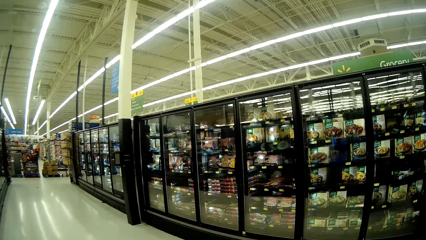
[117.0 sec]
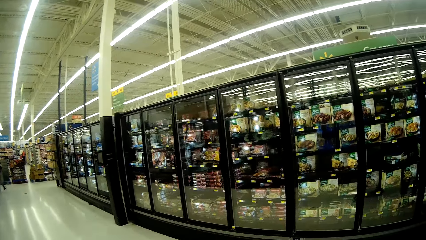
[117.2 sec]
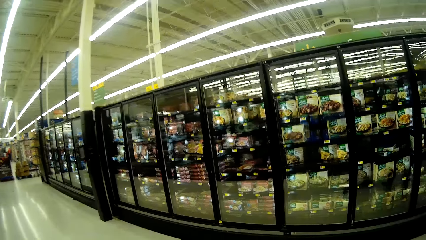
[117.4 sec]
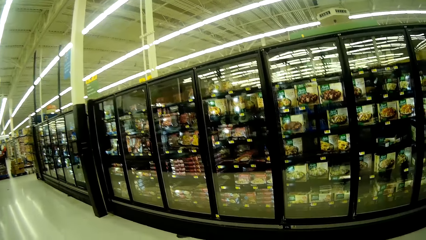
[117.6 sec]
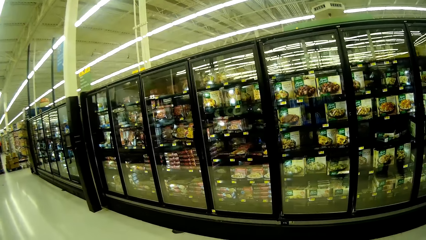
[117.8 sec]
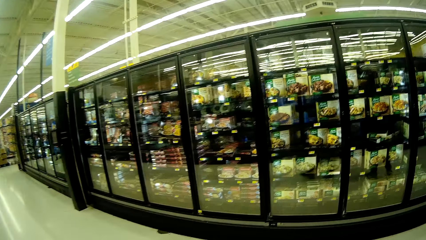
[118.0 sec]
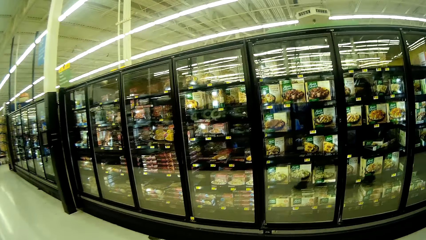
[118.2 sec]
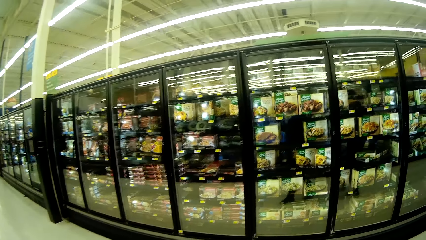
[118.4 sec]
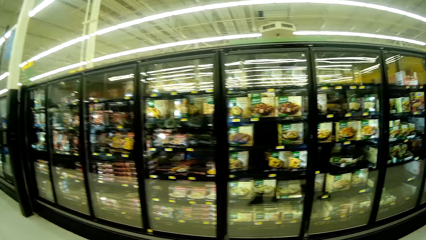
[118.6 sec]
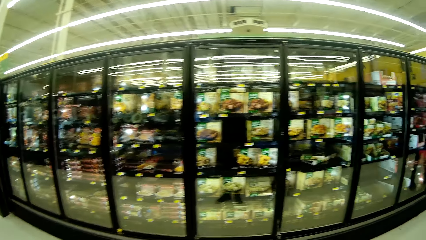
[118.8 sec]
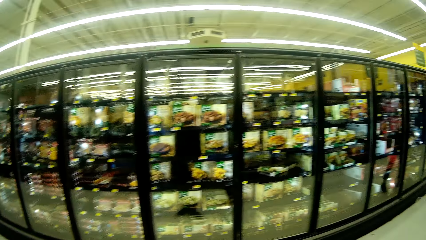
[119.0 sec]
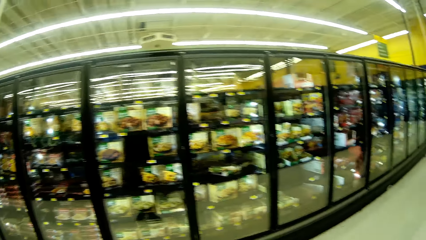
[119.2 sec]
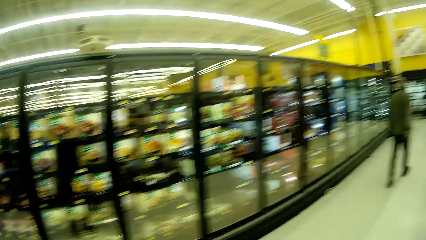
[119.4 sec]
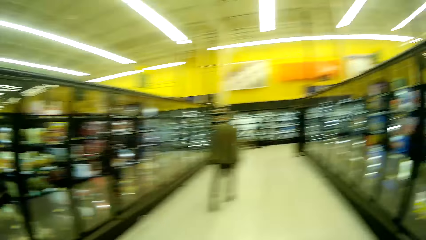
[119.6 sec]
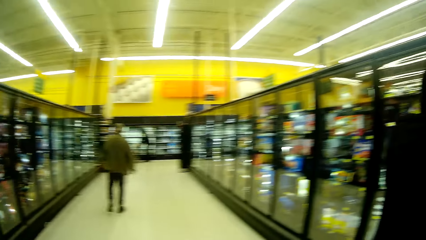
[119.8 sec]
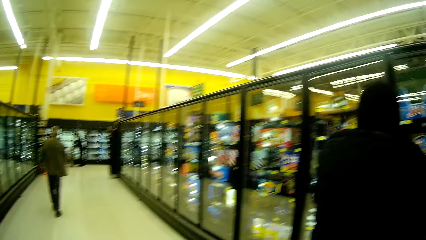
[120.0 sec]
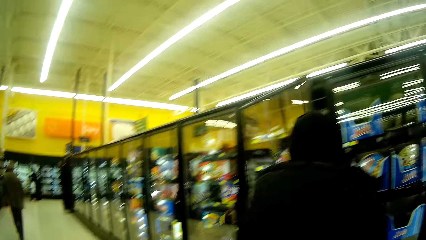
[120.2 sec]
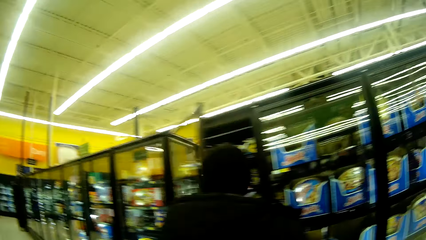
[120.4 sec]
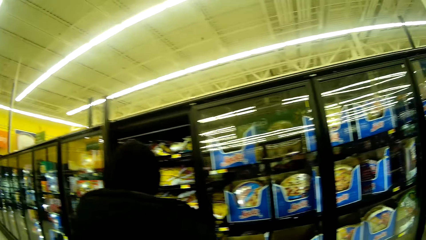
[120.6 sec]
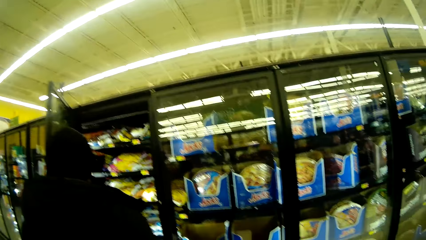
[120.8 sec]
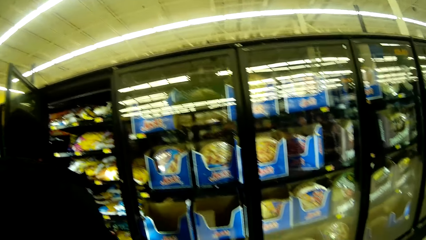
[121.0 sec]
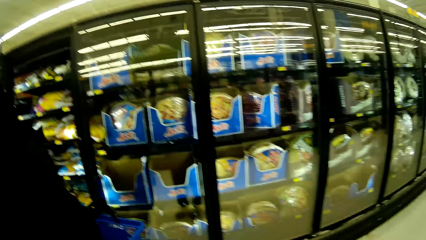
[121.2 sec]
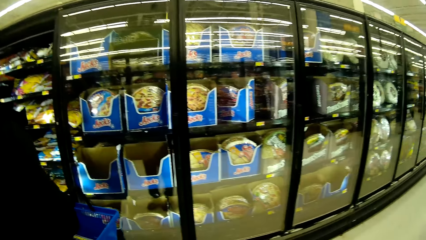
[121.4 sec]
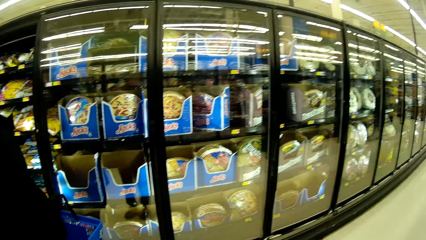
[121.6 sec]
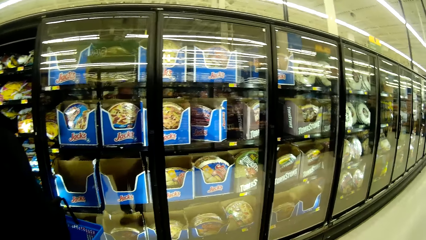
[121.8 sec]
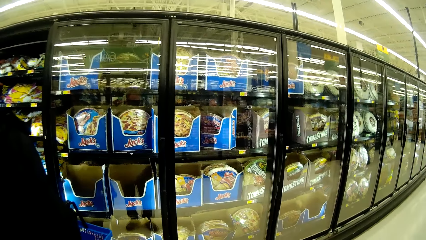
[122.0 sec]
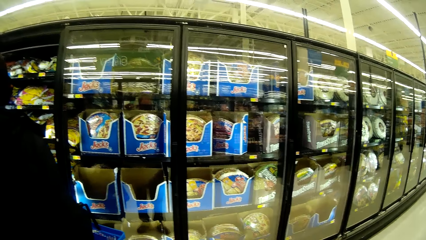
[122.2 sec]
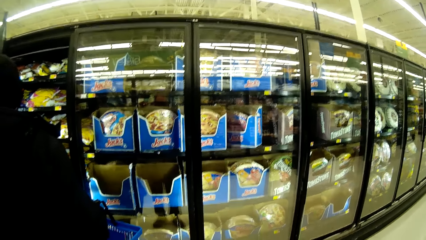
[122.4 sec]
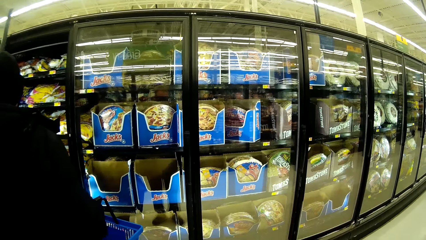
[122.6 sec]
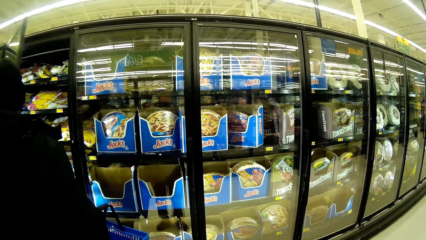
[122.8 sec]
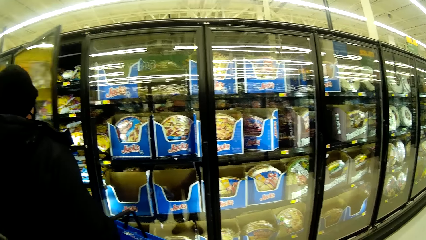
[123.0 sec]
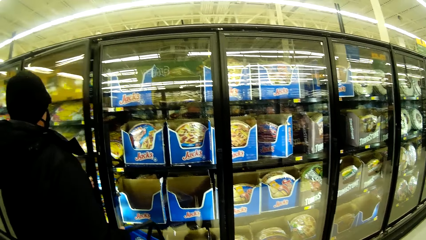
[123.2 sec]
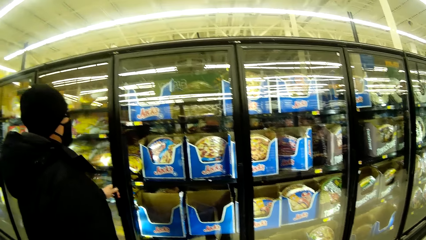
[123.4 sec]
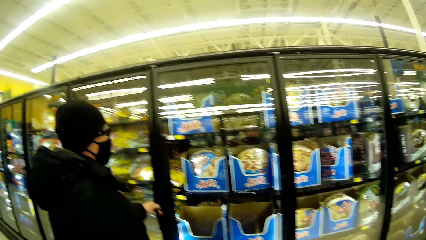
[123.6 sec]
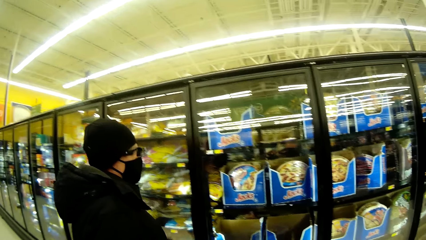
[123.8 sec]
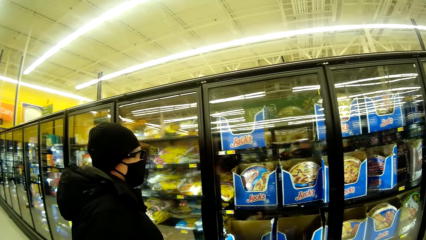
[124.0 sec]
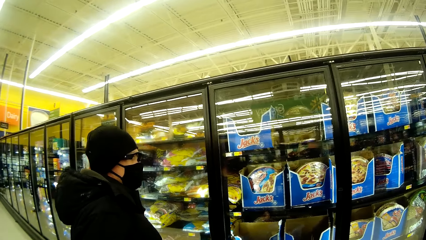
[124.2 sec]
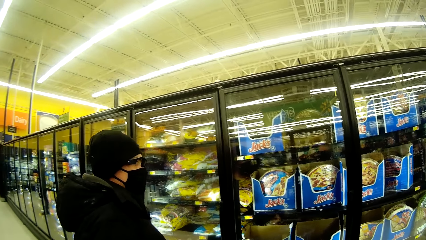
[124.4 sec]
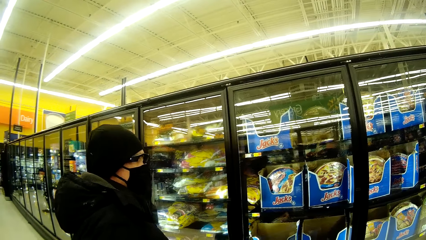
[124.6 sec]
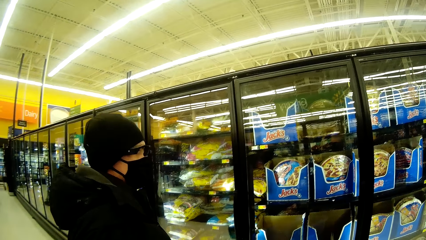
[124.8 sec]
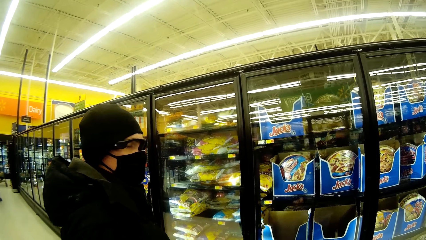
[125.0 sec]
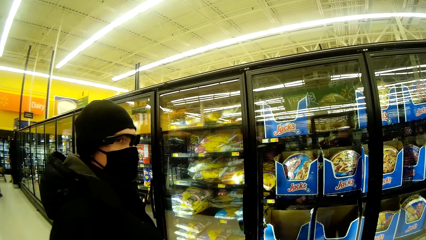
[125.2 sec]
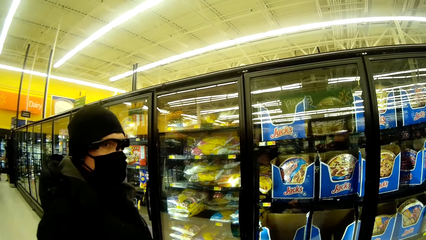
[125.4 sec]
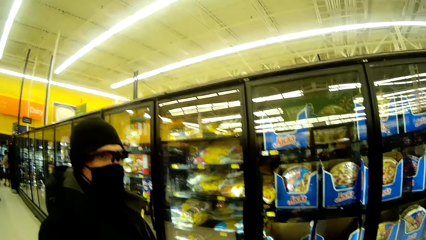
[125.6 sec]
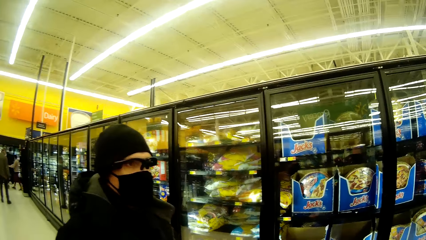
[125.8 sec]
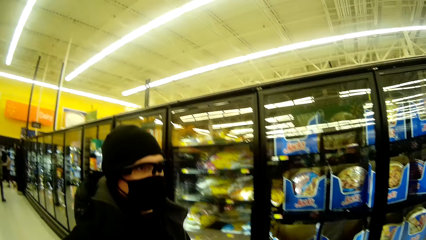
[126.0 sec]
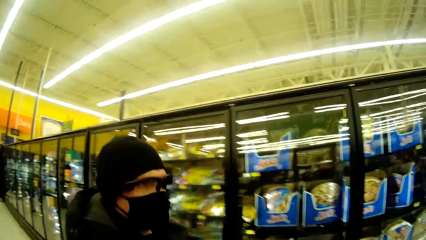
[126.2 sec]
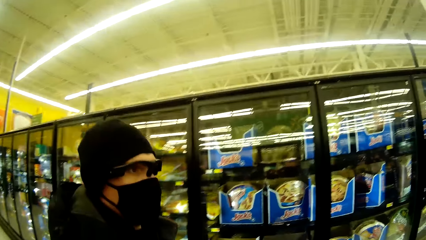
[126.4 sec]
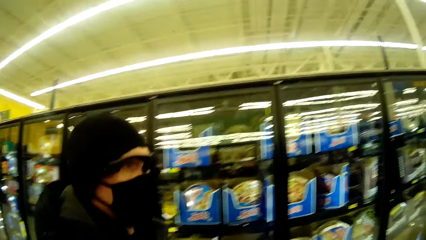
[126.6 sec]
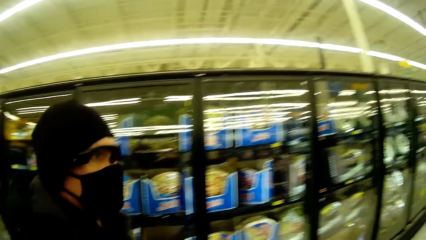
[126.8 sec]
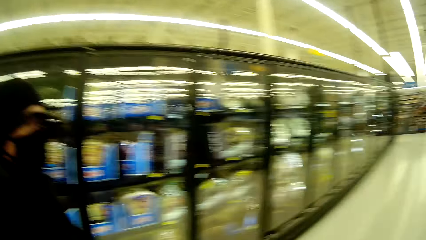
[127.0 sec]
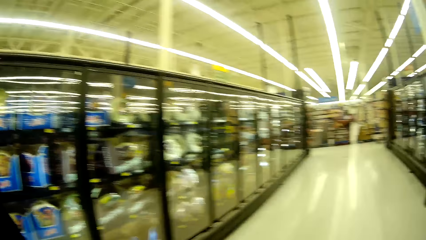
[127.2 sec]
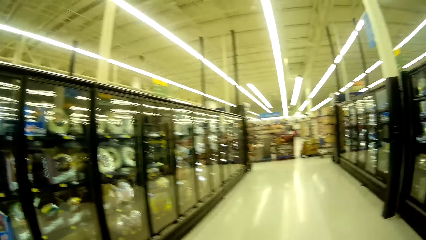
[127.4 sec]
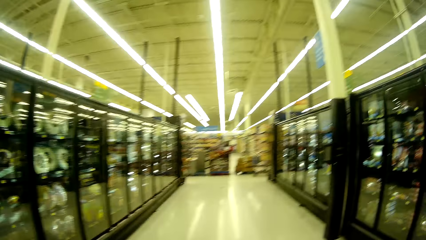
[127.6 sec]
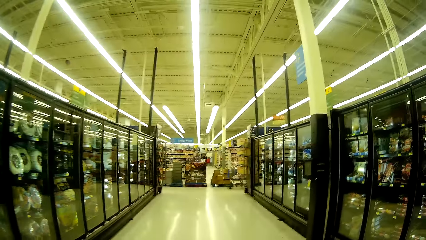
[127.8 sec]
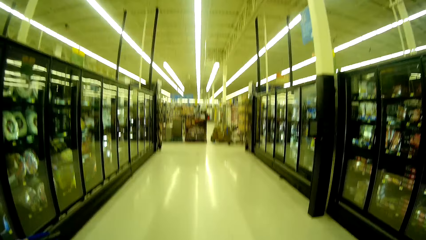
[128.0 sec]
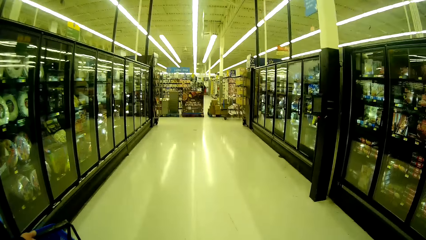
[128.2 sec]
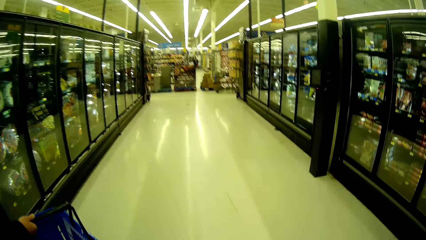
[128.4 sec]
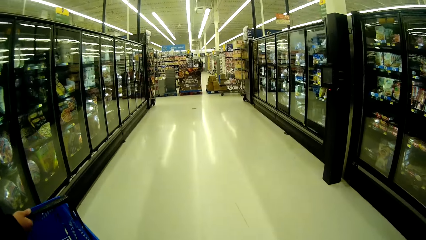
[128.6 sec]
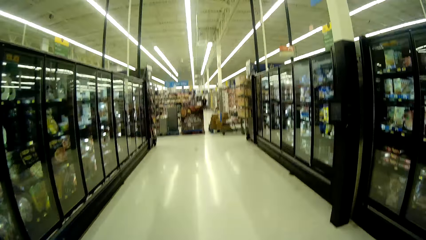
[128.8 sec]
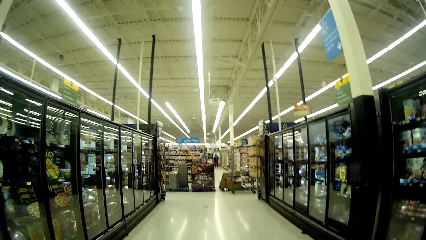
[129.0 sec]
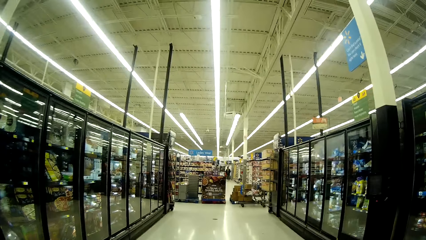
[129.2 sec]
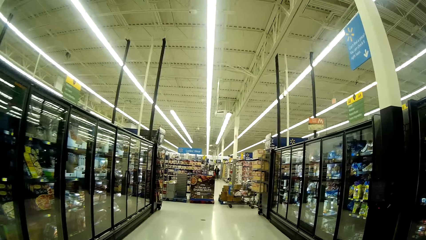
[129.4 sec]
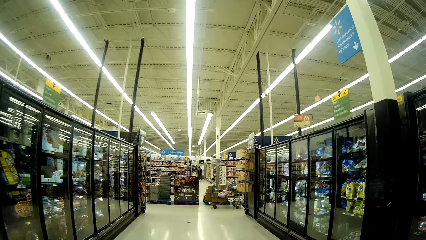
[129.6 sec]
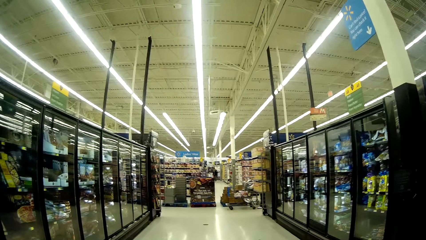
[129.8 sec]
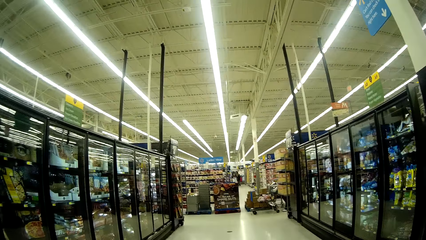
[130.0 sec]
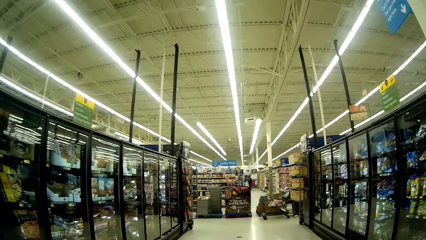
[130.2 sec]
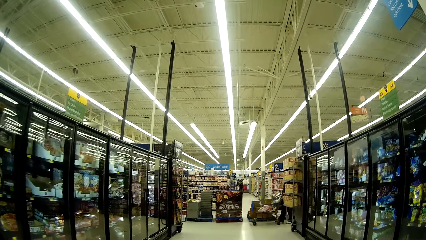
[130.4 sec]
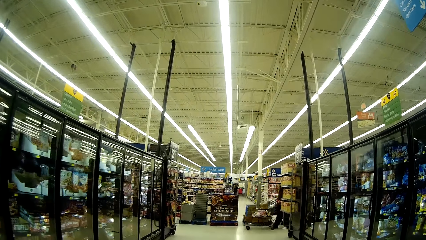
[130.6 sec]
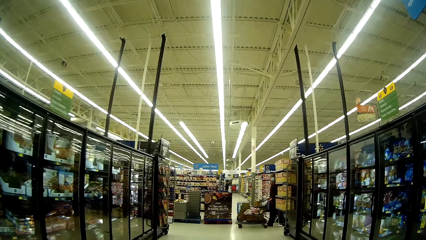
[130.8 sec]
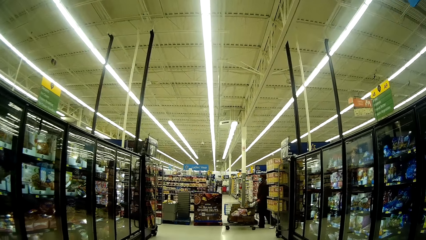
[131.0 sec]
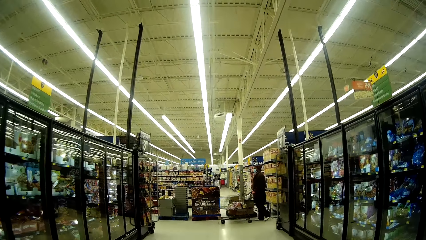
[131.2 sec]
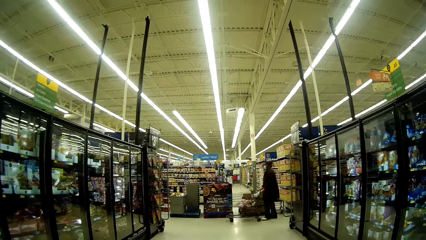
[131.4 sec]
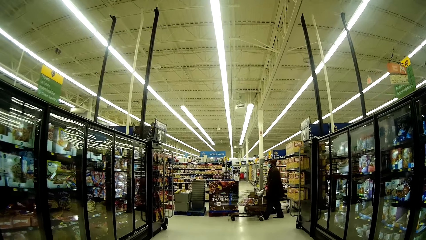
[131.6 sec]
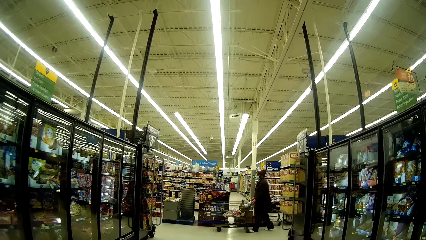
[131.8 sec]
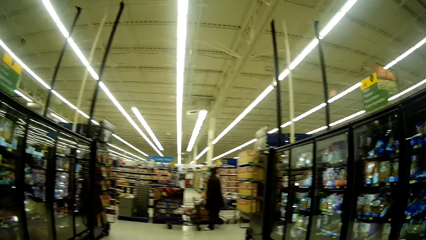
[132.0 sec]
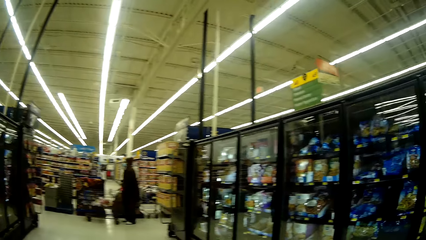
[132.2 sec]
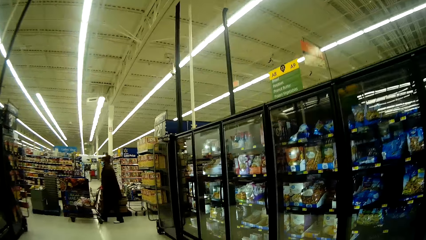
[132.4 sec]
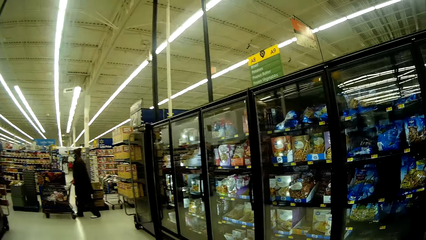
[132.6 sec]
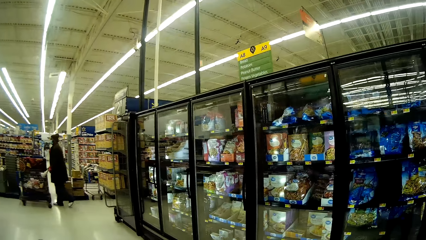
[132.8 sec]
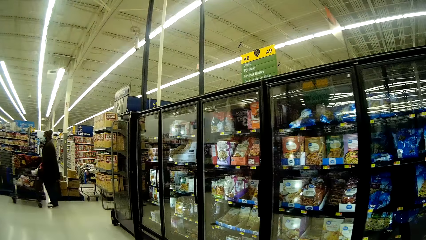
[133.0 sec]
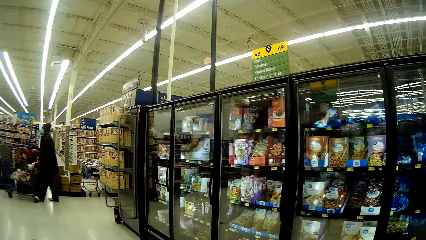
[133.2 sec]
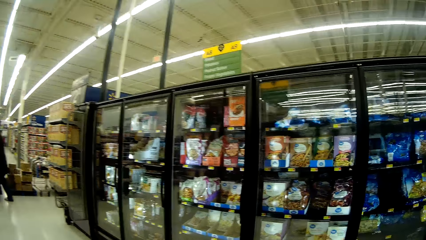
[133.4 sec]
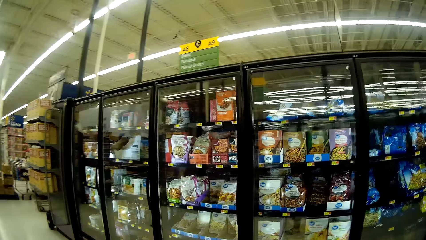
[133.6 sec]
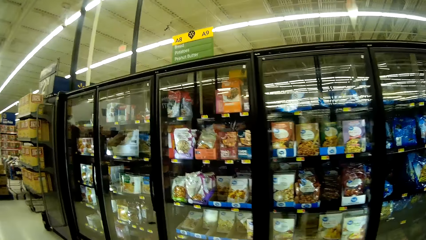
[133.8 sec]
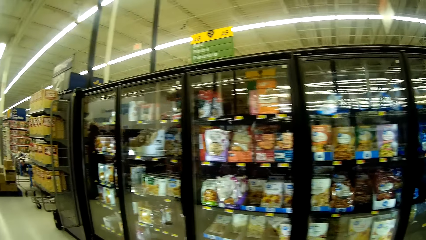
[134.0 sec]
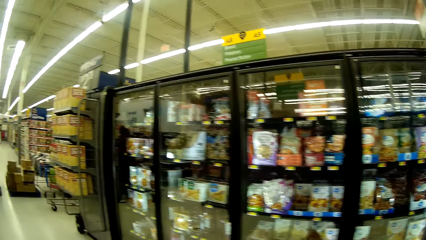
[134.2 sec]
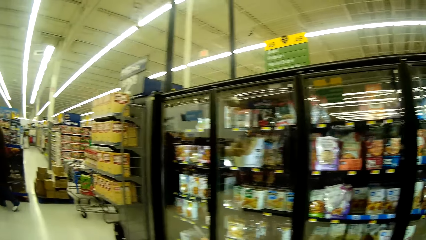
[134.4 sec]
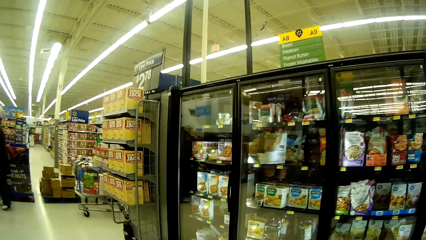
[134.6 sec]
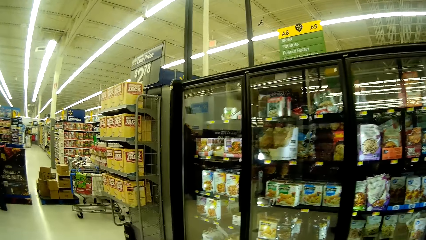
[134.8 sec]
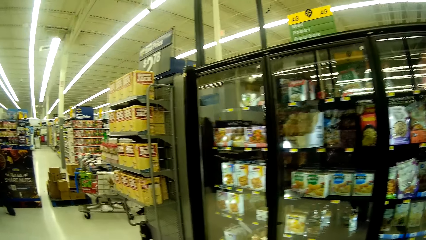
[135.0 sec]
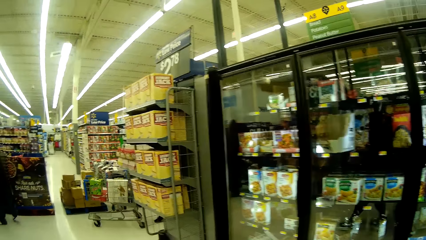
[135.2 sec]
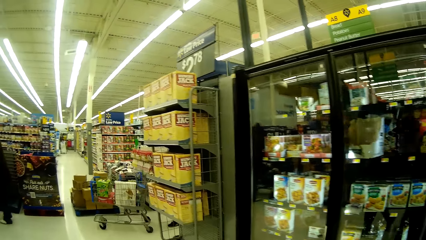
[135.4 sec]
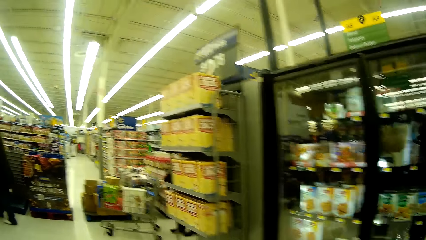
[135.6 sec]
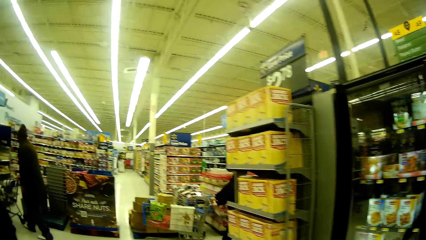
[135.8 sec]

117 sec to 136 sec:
The camera wearer turns around the supermarket. A man opens the fridge door, picks something from the fridge, closes the fridge door, and converses with the camera wearer. The camera wearer moves around the supermarket with the man.
